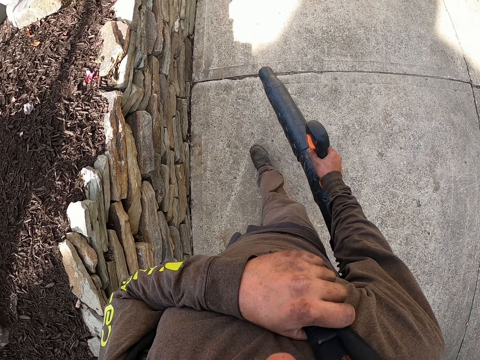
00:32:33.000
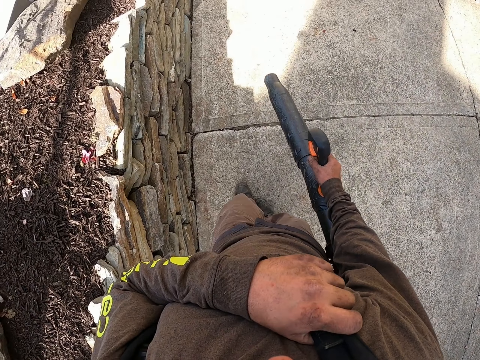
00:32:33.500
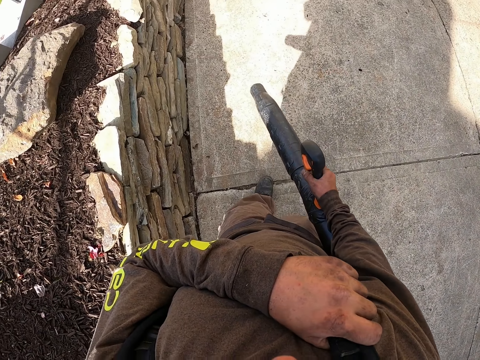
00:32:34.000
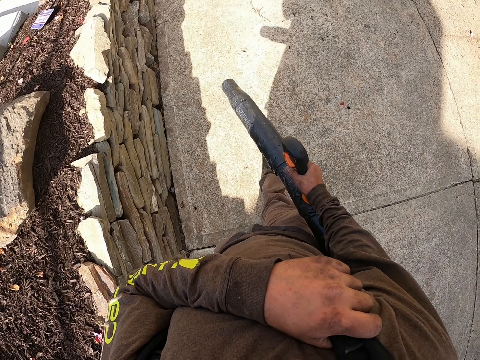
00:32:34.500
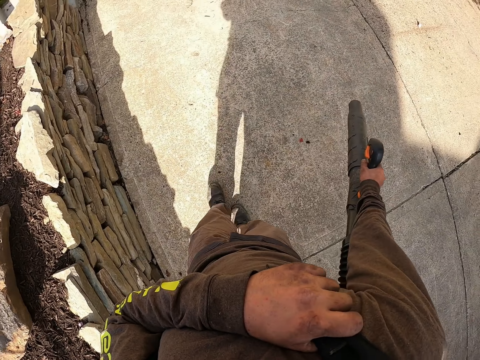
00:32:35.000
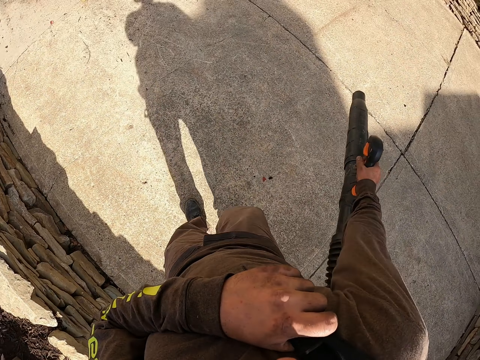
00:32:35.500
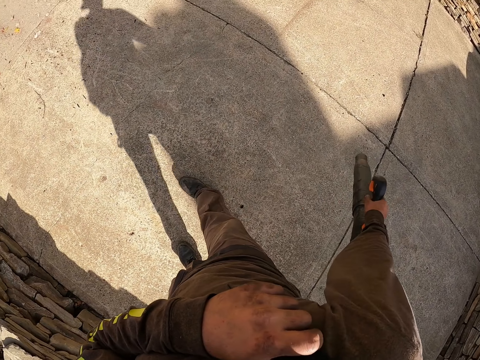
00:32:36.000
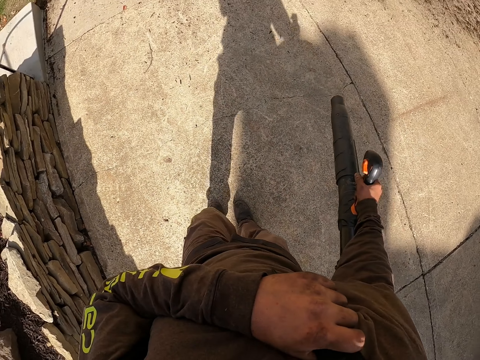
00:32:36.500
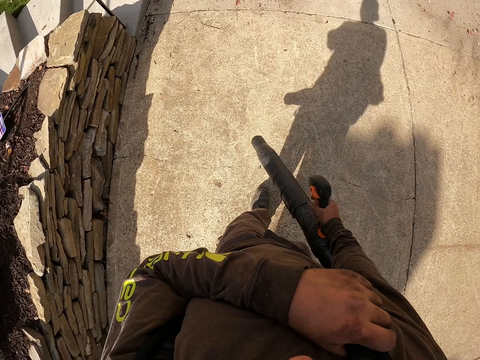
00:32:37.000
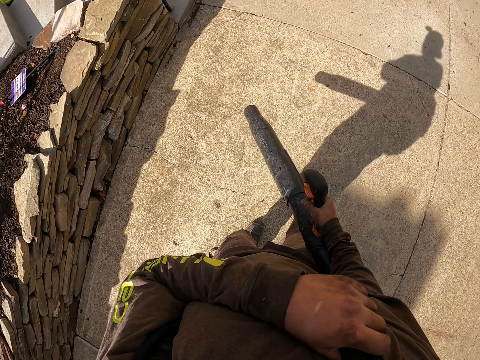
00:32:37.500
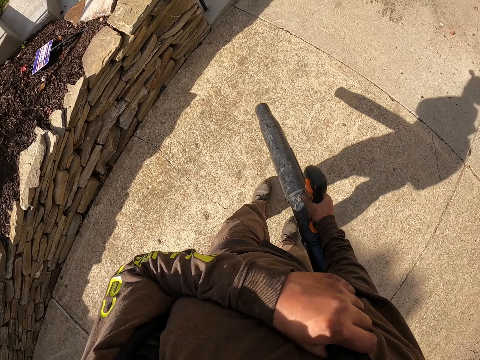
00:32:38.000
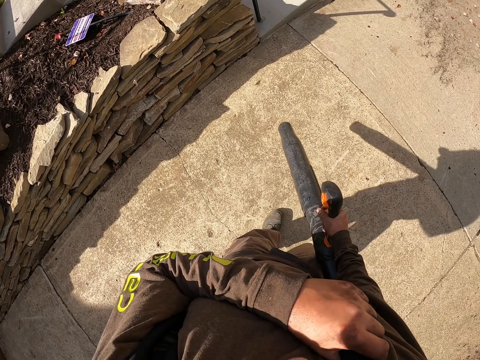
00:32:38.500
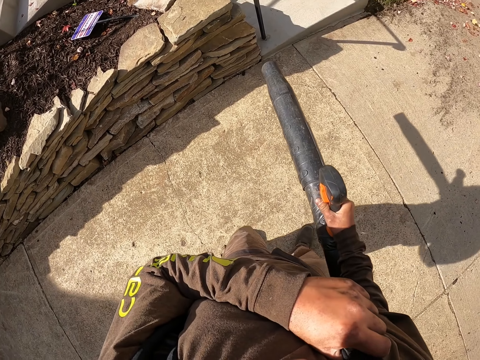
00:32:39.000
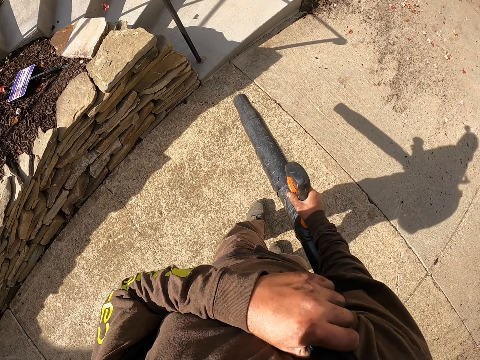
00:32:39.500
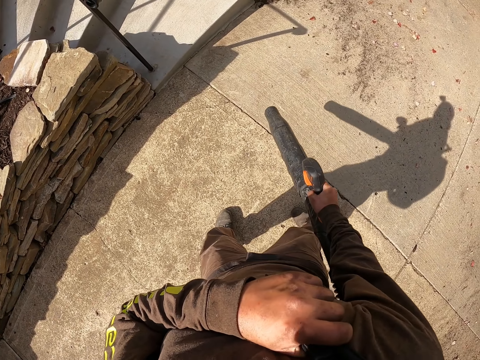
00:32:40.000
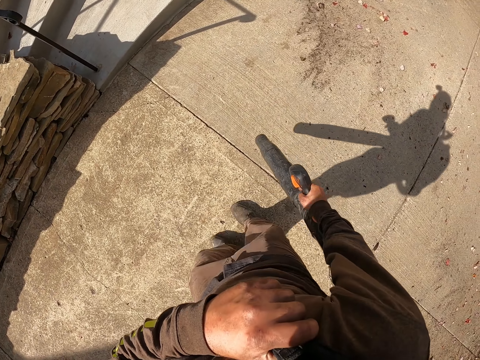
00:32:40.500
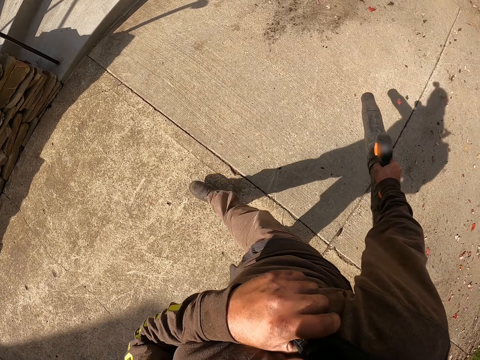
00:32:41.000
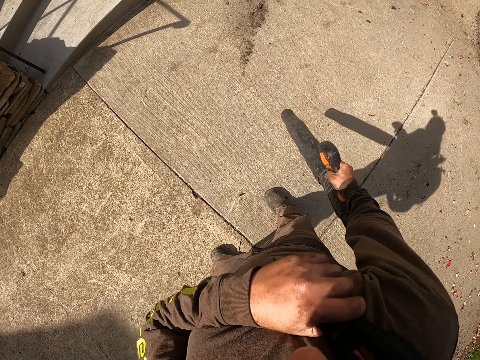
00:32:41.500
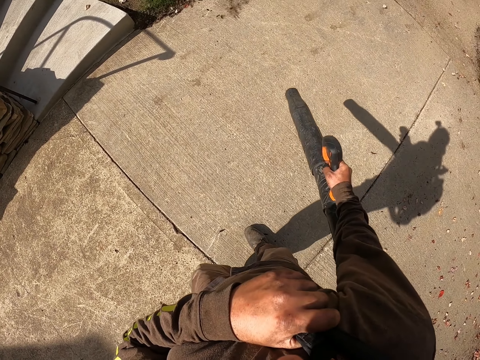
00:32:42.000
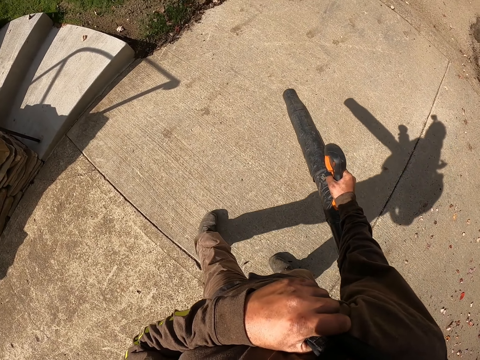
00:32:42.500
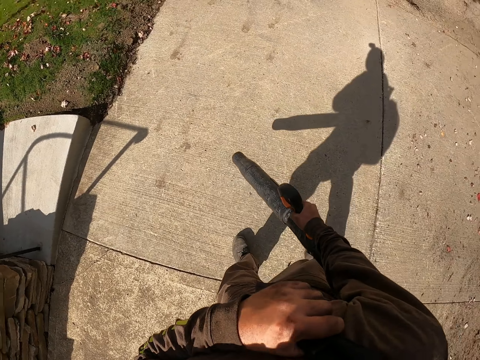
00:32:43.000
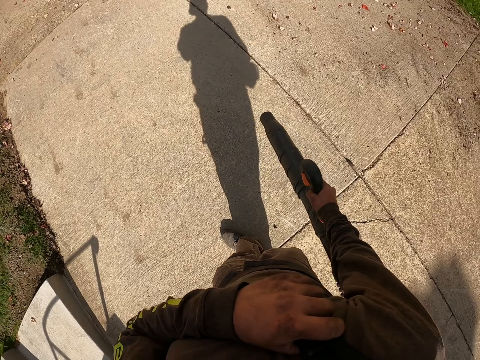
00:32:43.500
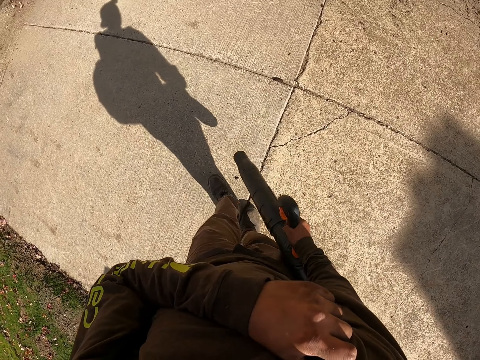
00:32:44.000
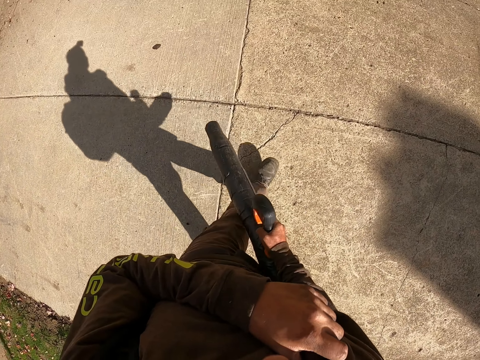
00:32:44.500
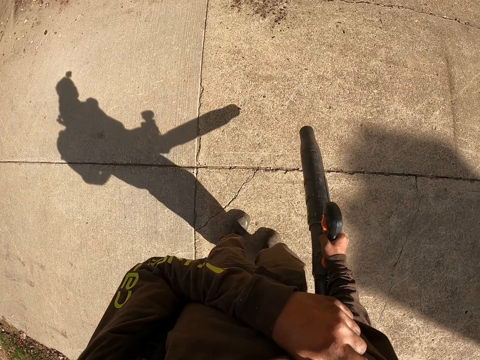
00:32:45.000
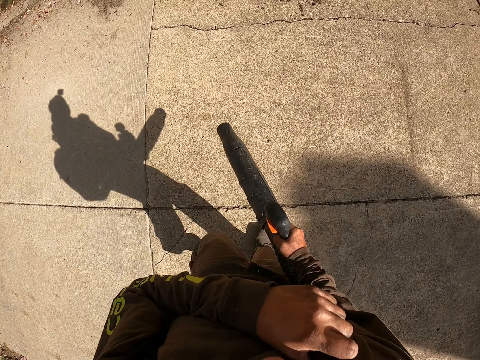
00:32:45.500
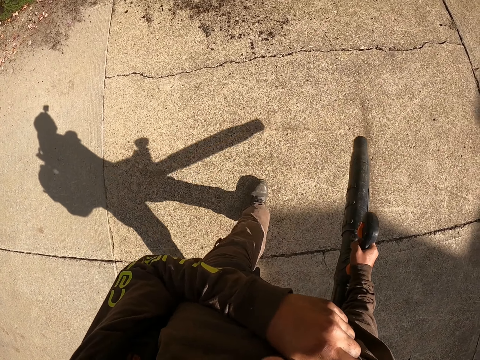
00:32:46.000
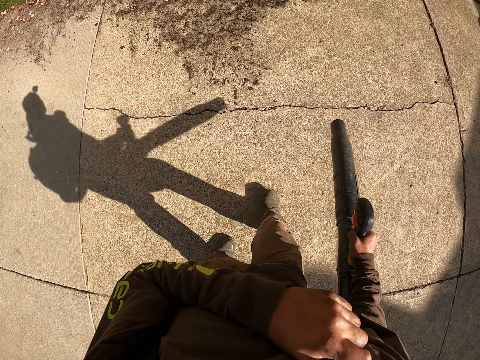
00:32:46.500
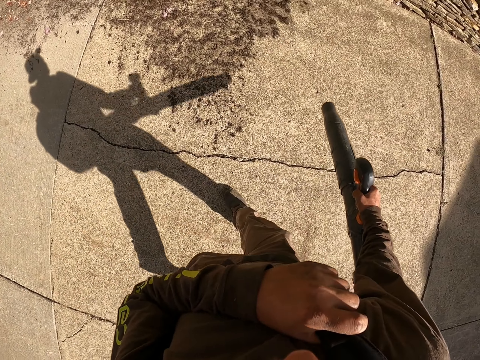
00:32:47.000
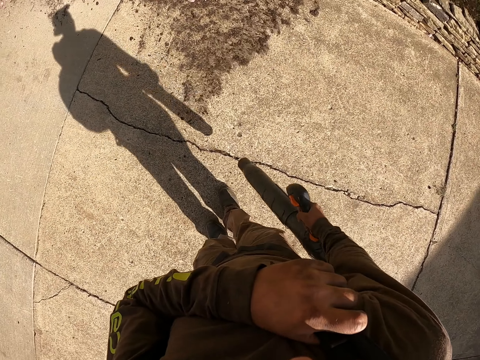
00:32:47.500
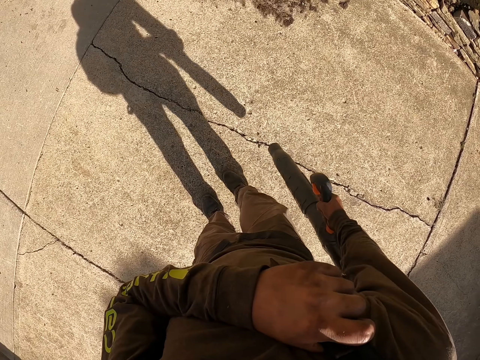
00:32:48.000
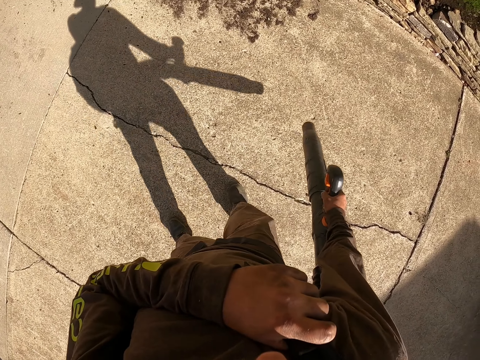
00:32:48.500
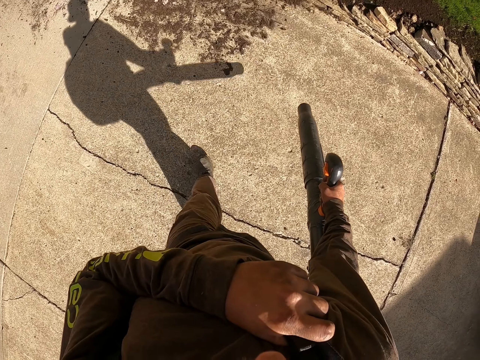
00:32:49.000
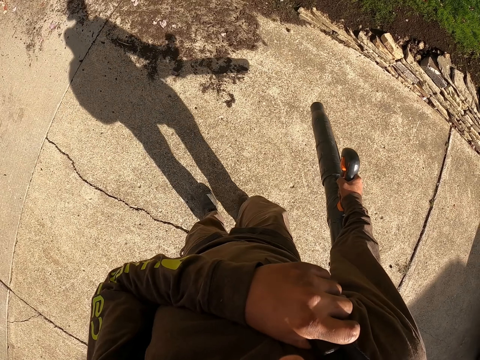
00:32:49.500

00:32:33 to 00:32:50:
The camera wearer walks around. They blow the dirt on the floor with the leaf blower.

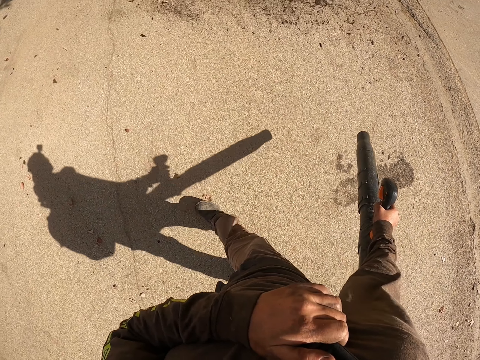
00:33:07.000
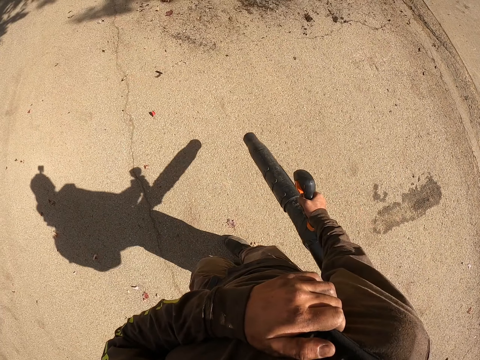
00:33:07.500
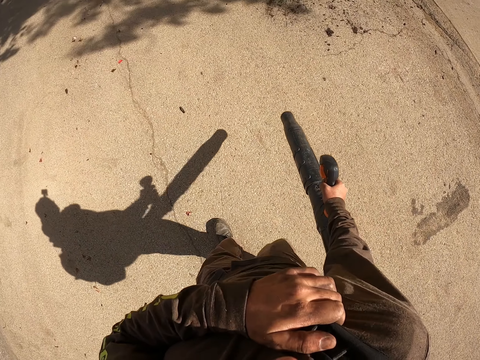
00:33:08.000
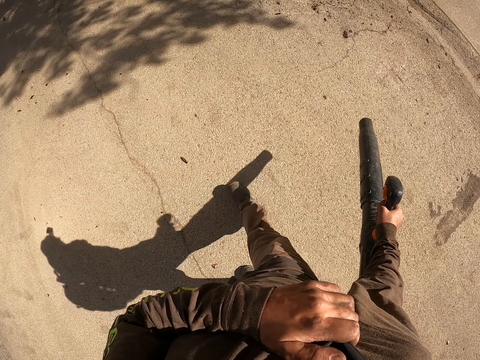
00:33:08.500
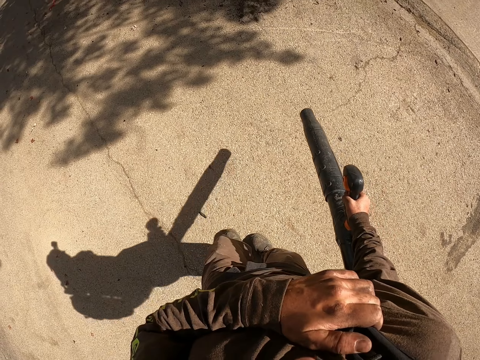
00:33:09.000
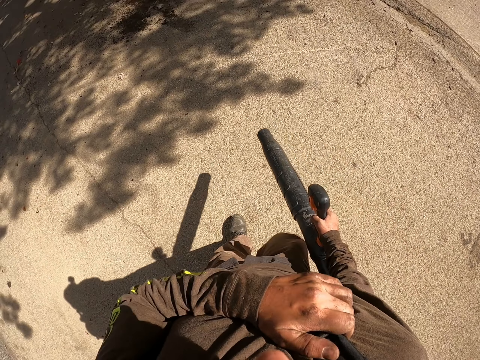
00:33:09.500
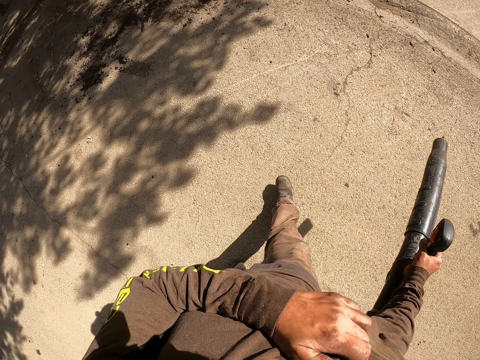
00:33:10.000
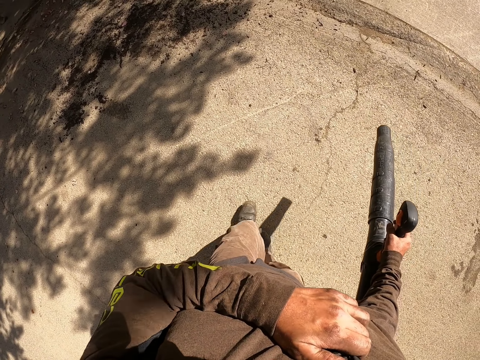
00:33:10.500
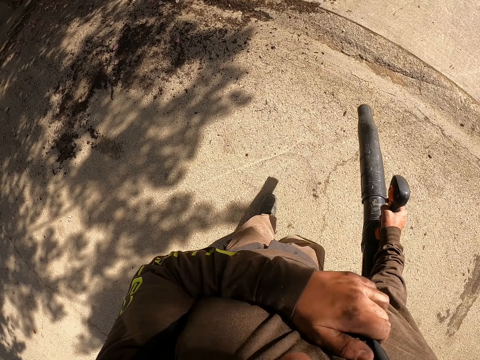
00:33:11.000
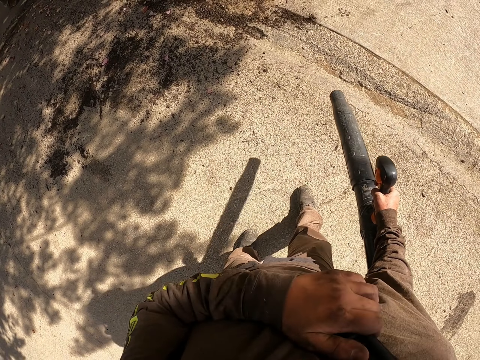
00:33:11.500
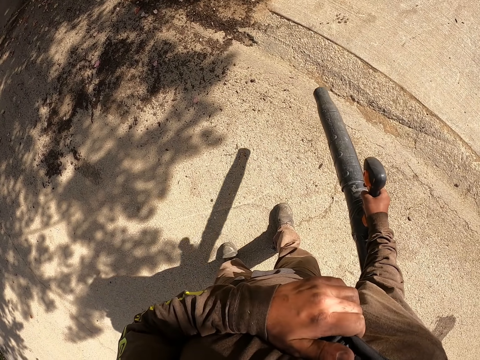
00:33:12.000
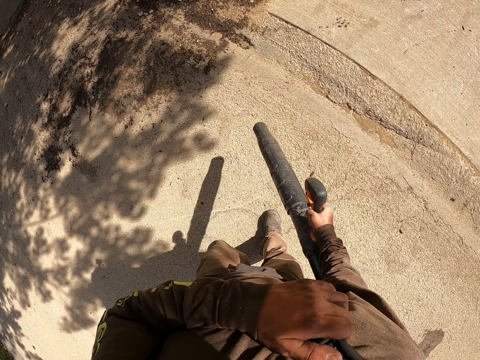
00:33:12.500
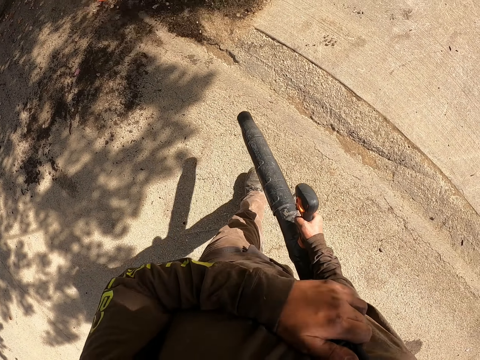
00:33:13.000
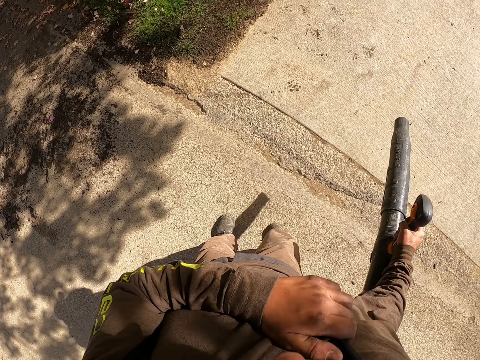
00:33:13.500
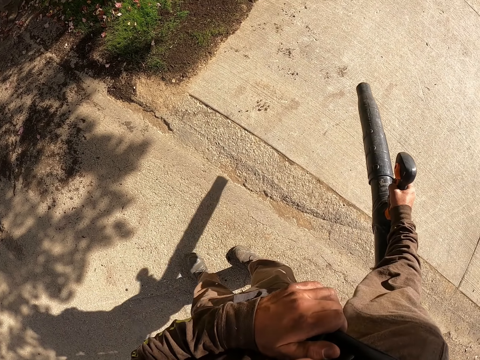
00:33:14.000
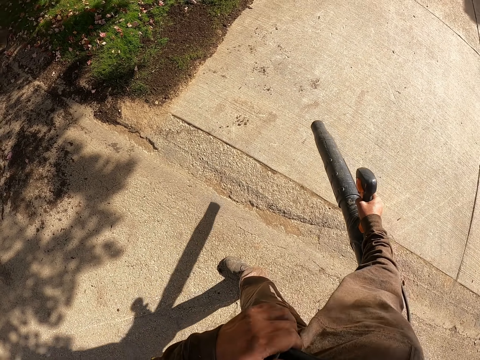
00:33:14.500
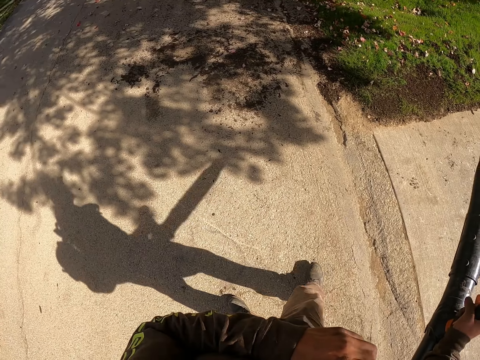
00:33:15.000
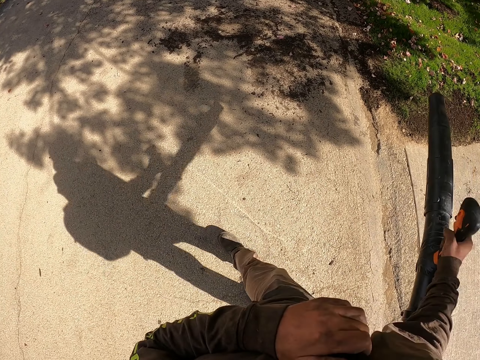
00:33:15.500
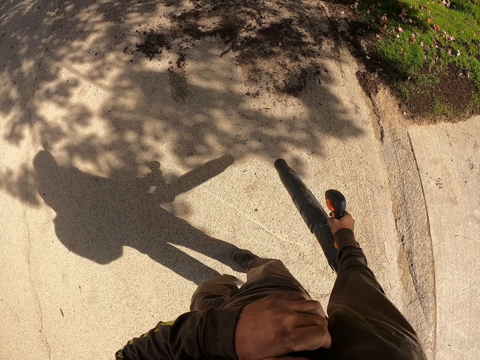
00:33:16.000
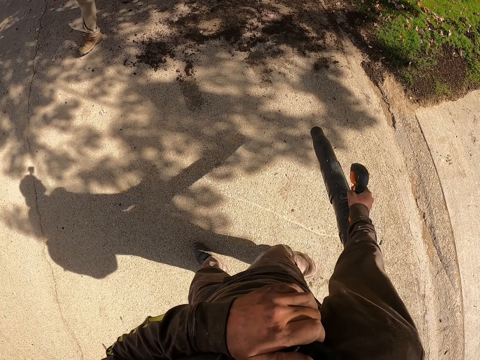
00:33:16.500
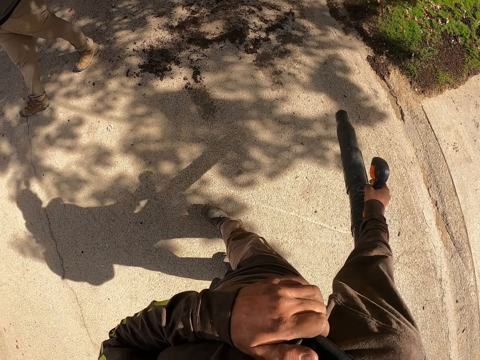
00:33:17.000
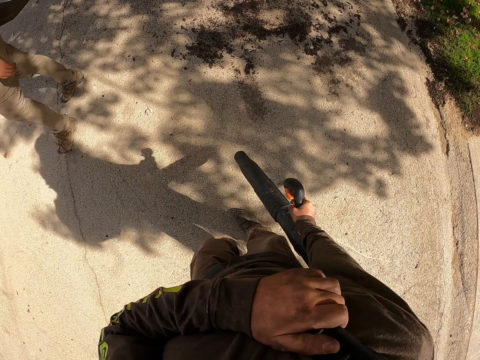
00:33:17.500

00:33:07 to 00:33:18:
The camera wearer holds the bag handle with the left hand. They blow the dirt on the floor with the leaf blower.
